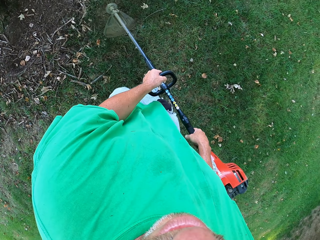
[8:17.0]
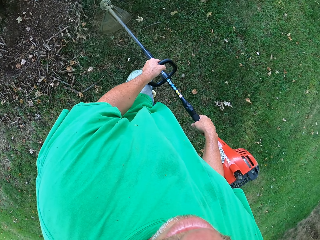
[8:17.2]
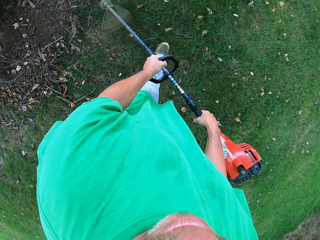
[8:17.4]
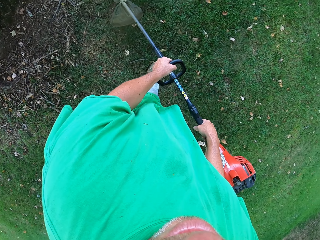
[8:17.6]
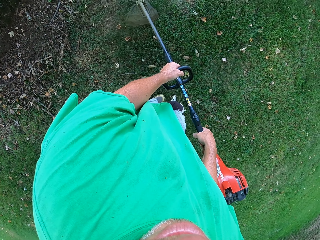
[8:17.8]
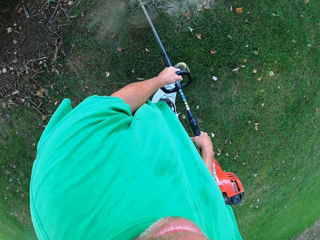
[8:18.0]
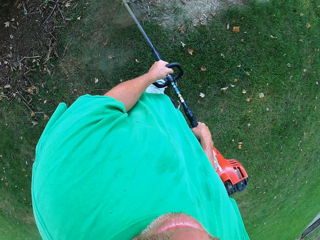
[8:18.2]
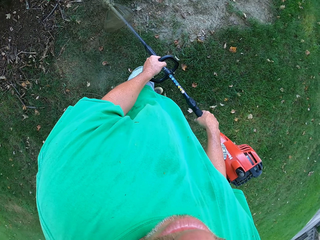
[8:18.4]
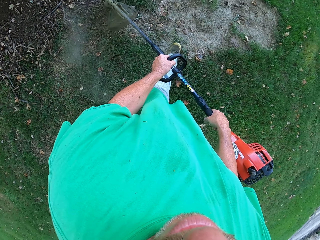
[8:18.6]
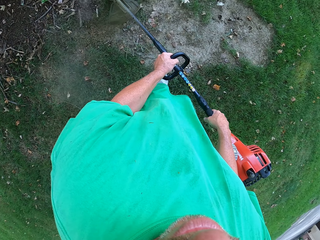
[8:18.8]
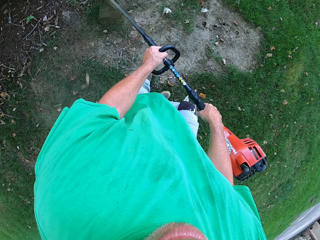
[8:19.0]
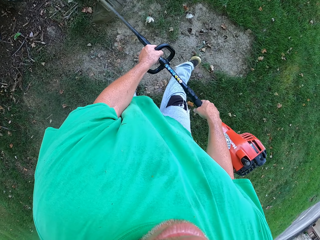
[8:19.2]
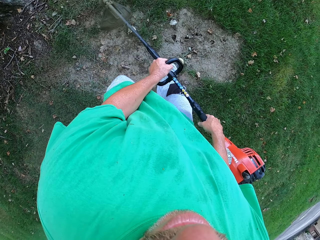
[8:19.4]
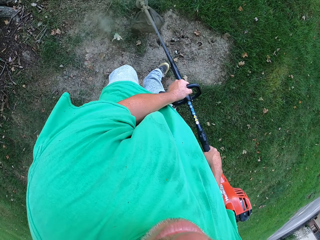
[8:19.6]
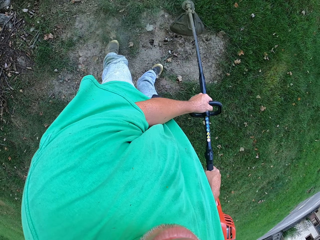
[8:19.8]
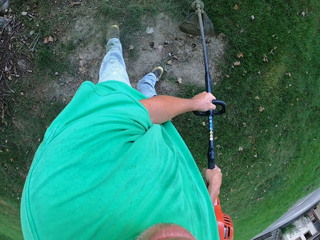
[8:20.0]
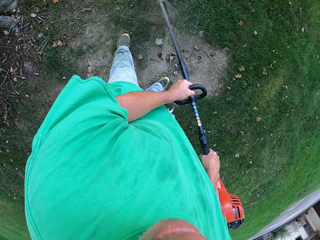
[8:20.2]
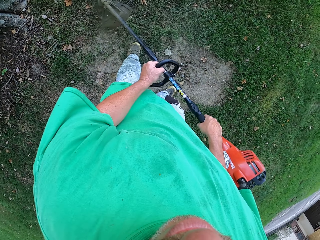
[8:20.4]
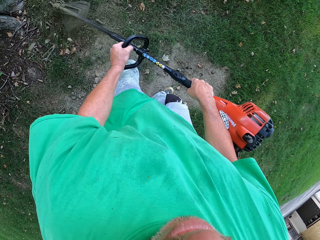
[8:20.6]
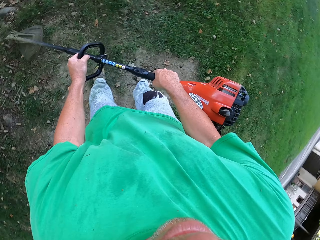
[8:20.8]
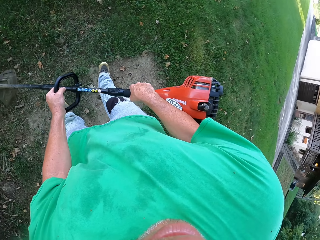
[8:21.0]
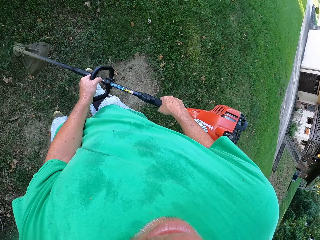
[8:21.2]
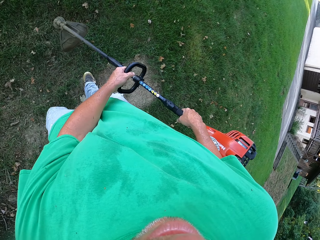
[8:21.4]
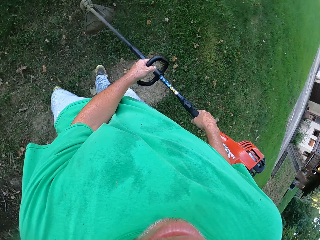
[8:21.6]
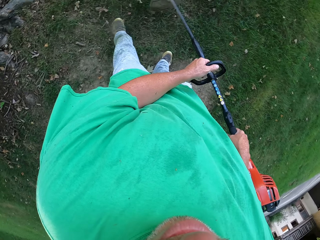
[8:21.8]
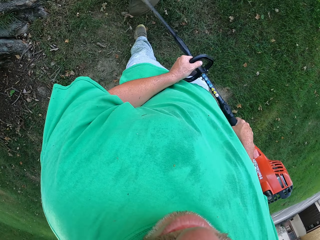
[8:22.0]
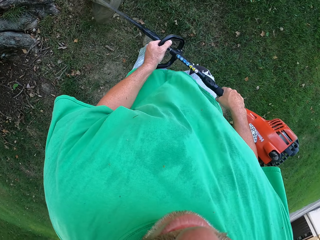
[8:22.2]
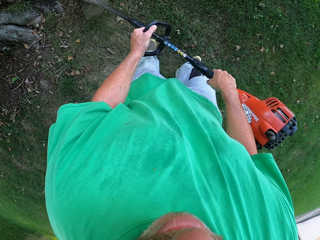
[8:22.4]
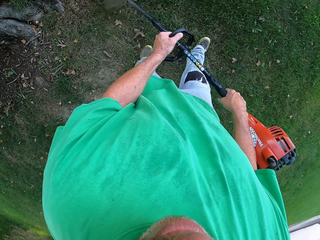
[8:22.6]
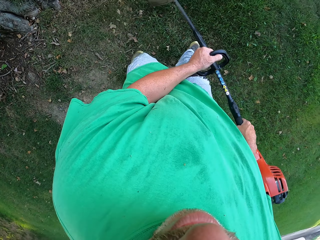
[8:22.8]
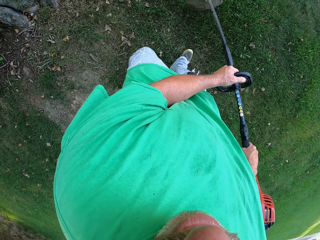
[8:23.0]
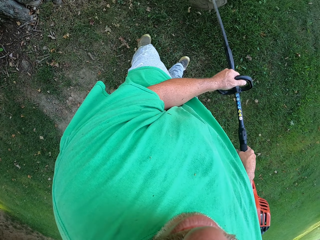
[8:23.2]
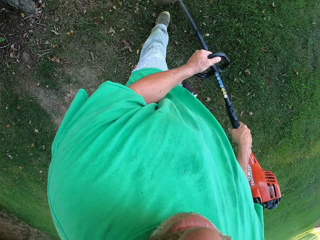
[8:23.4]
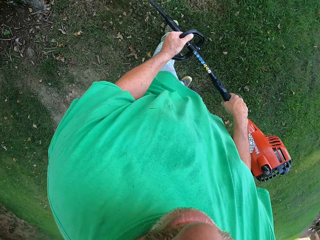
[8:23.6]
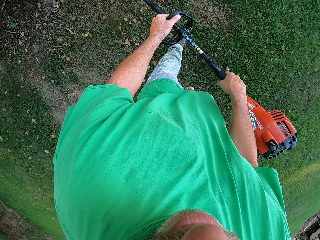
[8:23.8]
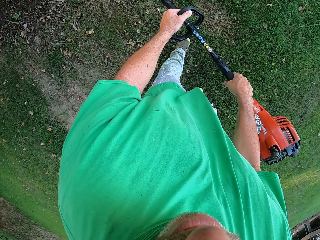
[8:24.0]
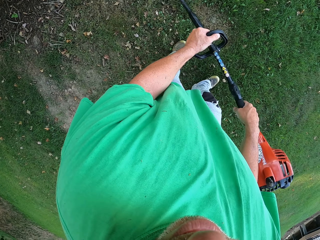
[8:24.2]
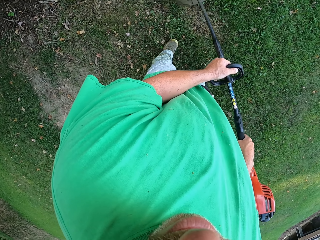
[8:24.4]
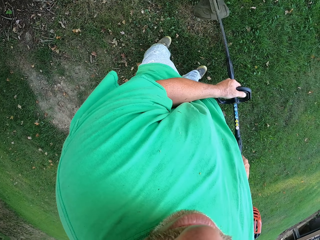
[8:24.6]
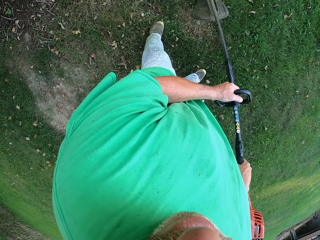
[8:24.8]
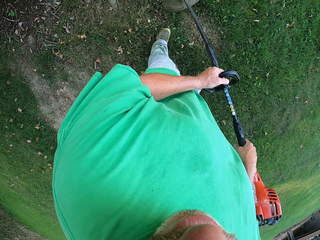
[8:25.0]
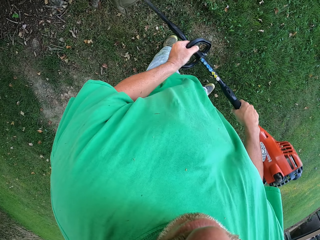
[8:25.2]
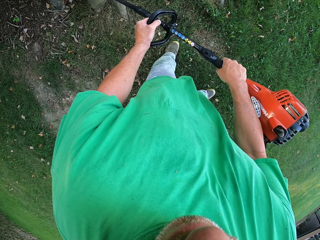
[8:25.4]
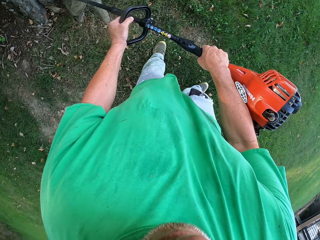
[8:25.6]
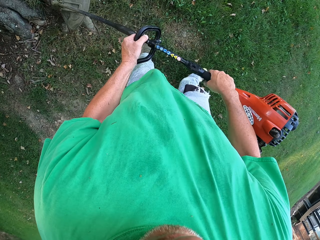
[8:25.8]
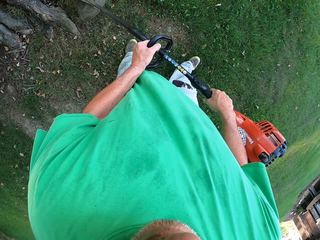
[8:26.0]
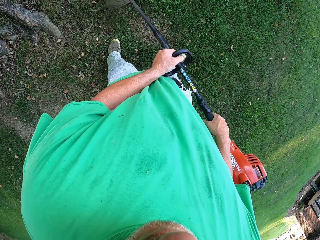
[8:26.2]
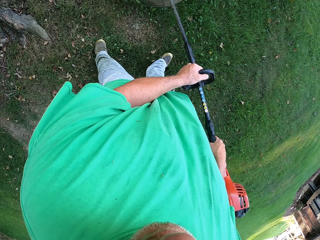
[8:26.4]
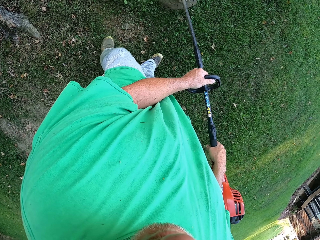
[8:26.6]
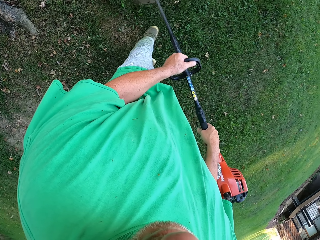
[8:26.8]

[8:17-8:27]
The camera wearer looks around a garden. They cut grass with a brush cutter.

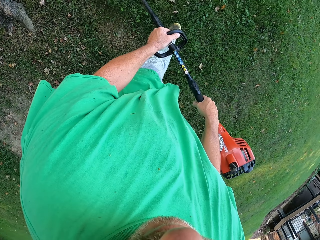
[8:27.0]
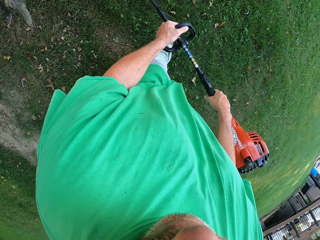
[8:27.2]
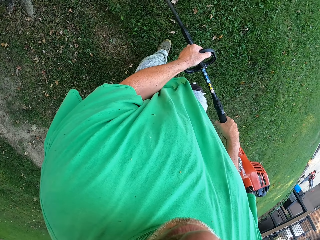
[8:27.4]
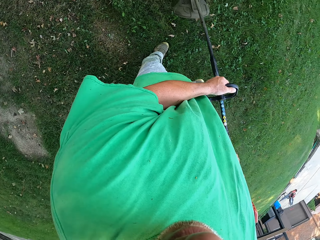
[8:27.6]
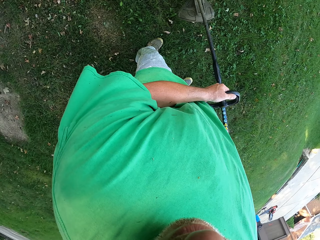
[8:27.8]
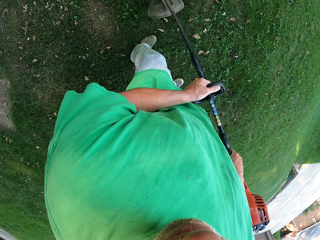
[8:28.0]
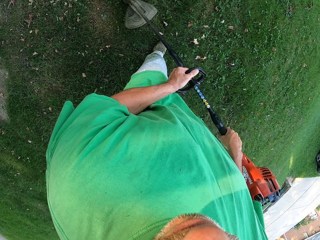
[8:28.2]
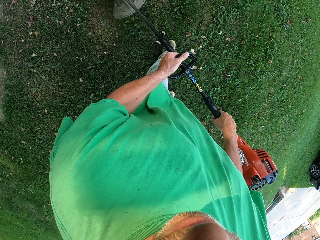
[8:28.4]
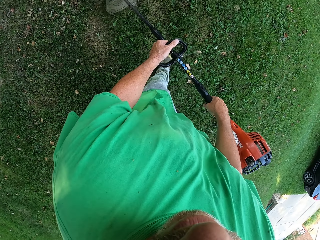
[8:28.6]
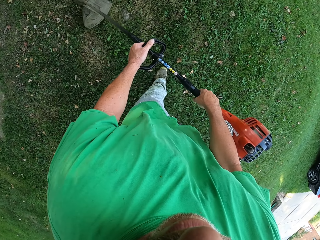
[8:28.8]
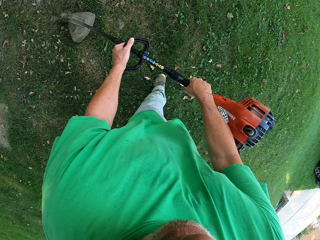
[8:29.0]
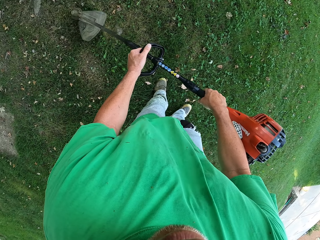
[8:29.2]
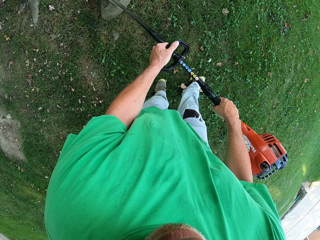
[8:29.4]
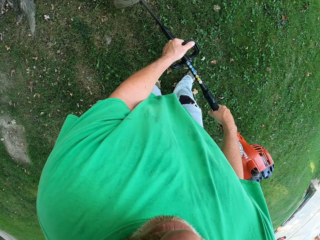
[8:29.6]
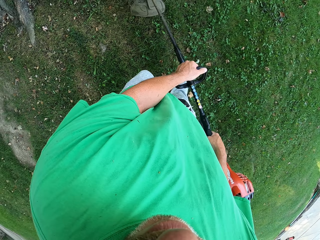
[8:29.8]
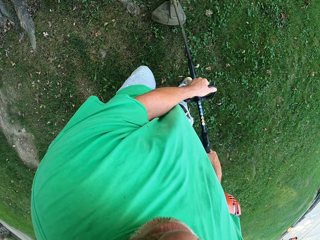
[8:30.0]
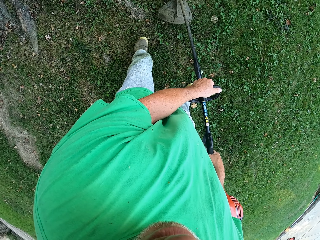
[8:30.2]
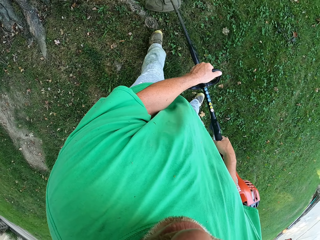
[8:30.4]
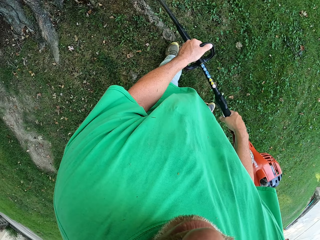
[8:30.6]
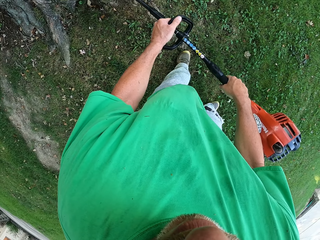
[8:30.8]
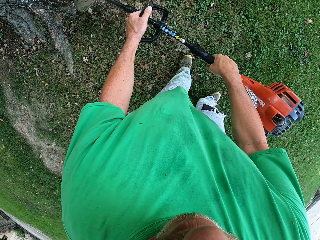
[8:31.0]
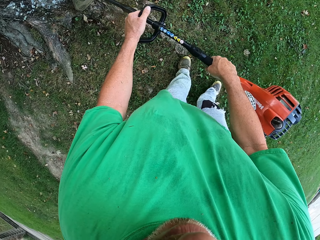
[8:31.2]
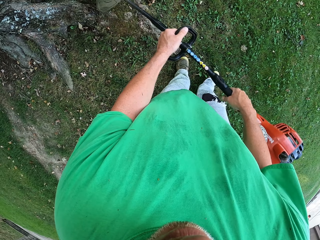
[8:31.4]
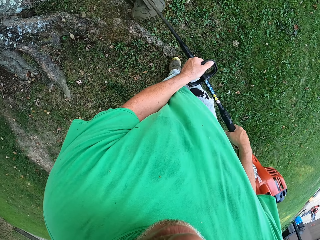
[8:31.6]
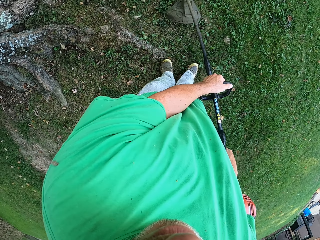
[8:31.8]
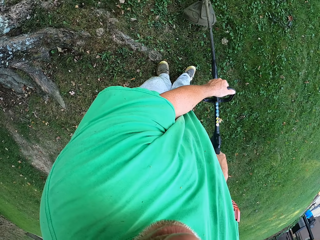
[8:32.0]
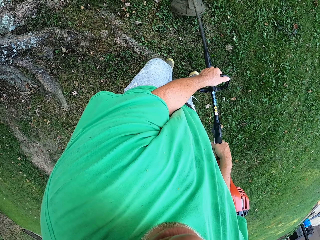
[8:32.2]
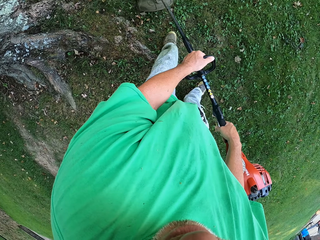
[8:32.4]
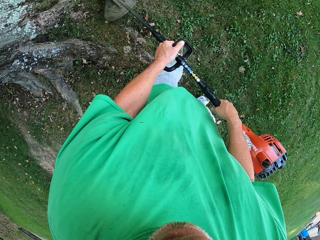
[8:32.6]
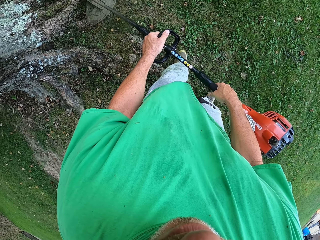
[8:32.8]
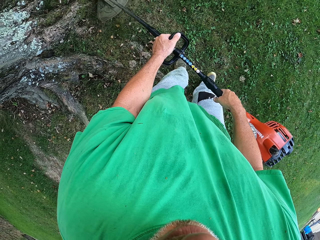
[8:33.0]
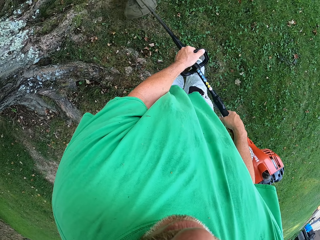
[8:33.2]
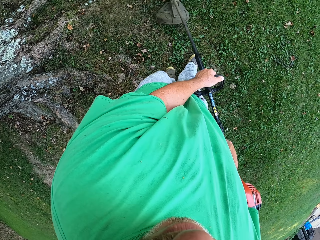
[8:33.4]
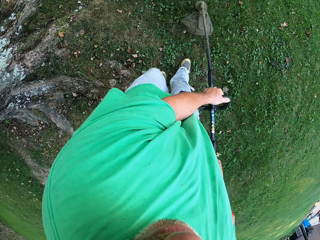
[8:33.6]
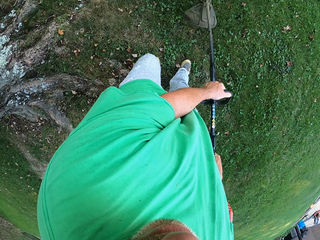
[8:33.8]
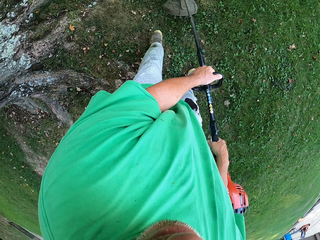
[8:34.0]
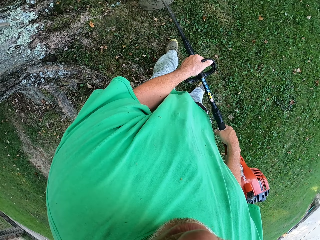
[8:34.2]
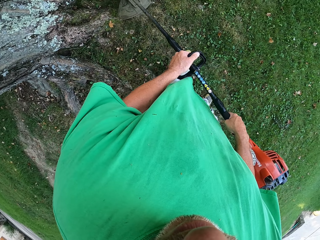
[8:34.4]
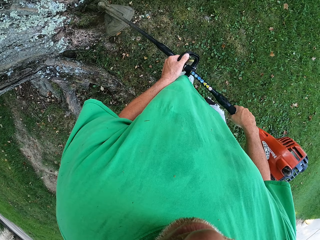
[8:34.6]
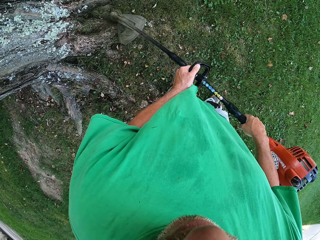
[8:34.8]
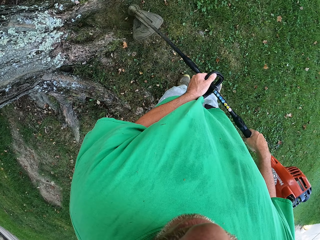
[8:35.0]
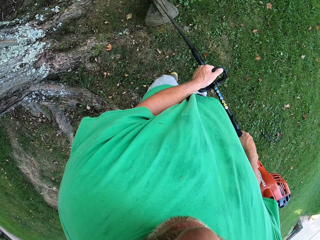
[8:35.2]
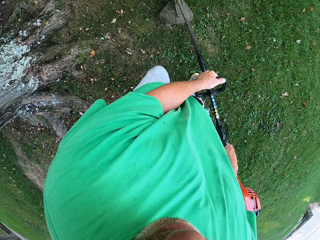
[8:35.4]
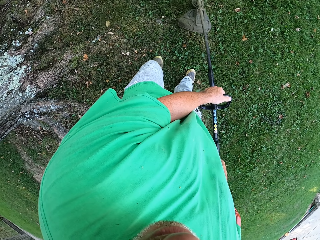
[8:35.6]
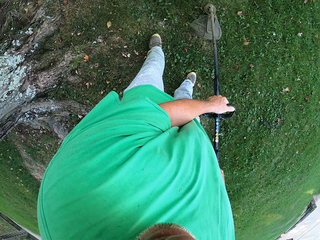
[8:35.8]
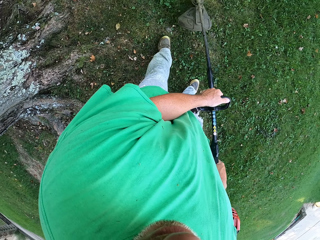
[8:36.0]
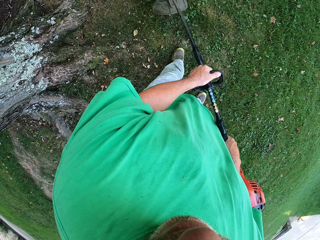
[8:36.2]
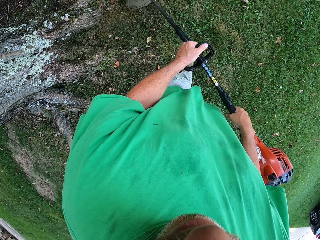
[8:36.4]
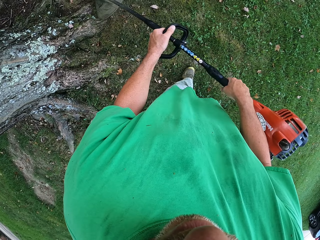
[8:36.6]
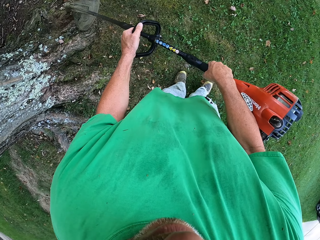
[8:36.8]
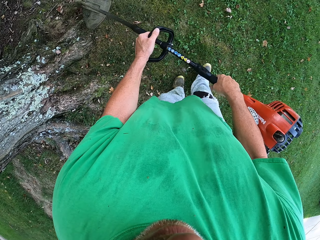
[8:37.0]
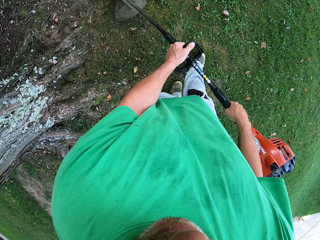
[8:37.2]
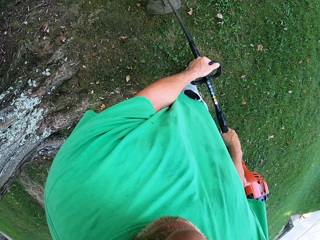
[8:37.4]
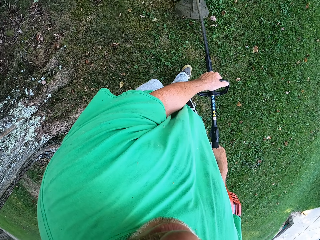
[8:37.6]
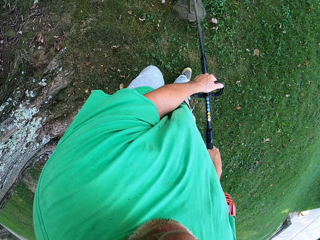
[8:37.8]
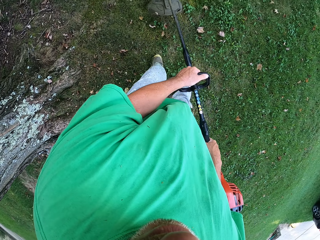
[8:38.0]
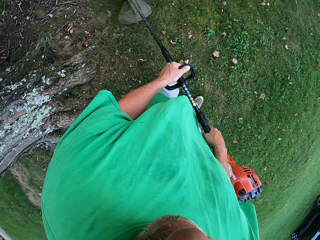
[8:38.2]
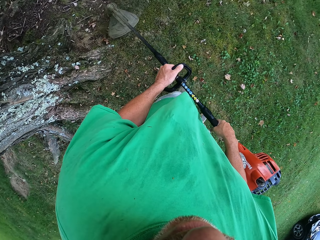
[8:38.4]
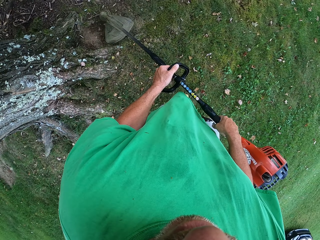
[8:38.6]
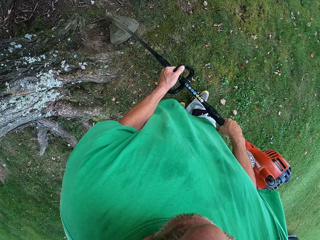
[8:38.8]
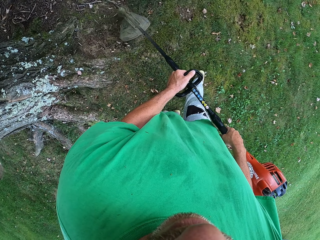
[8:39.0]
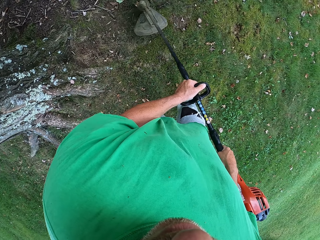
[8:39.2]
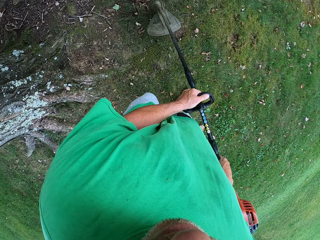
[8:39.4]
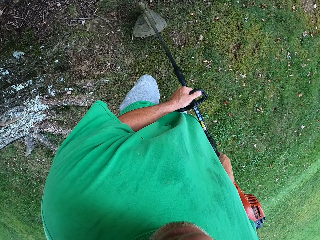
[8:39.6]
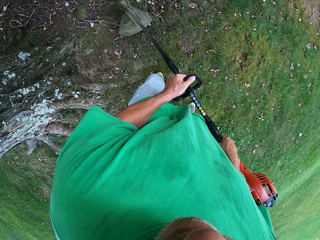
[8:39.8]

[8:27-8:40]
The camera wearer looks around a garden. They cut grass with a brush cutter. They walk around the garden.
